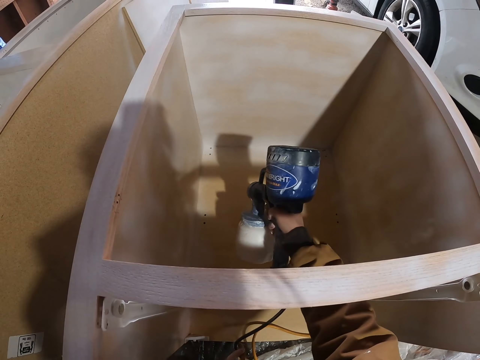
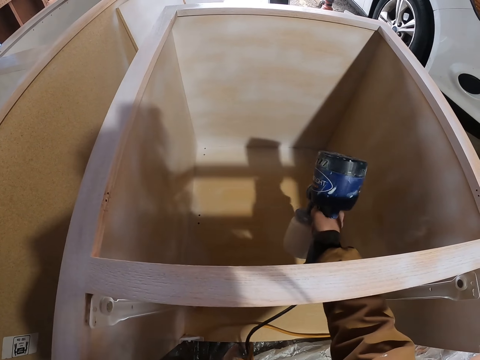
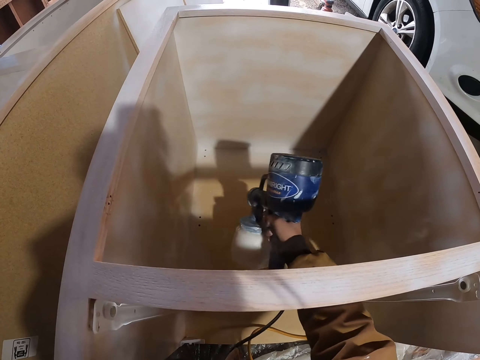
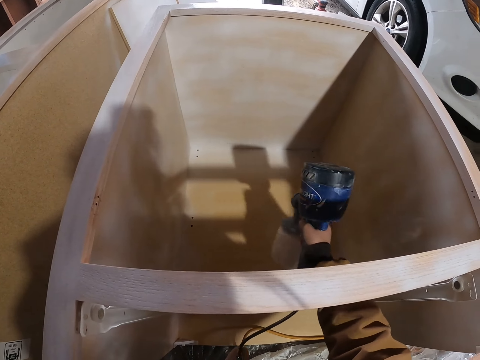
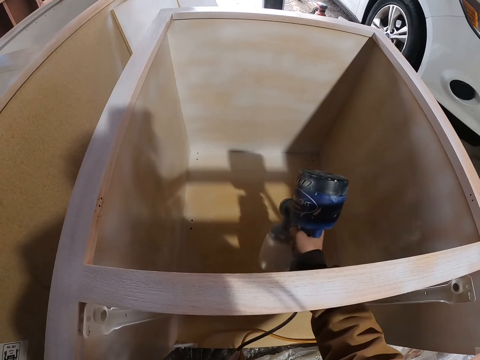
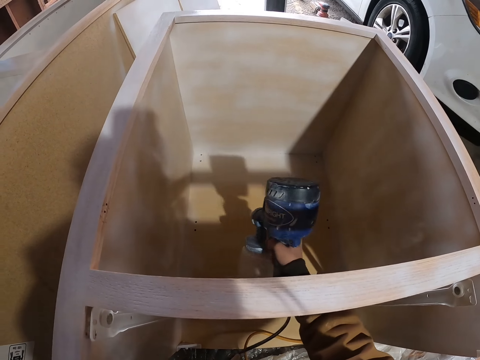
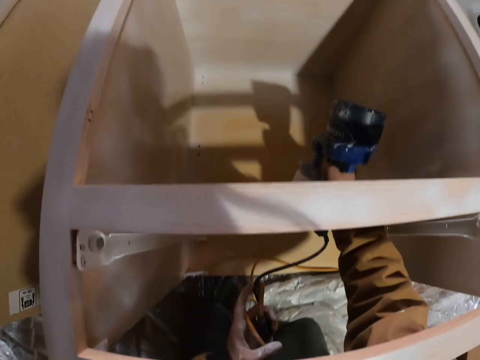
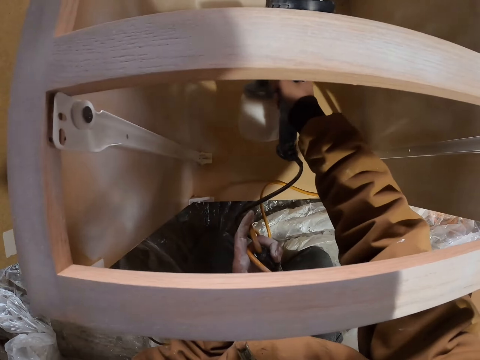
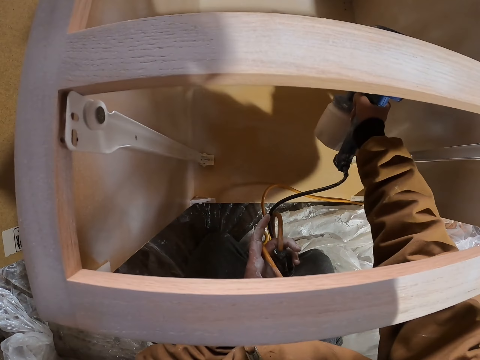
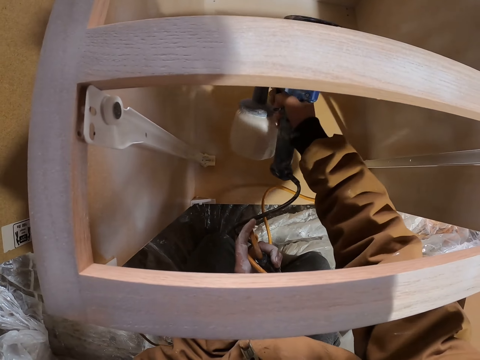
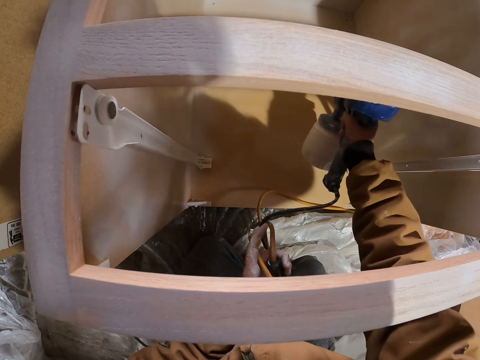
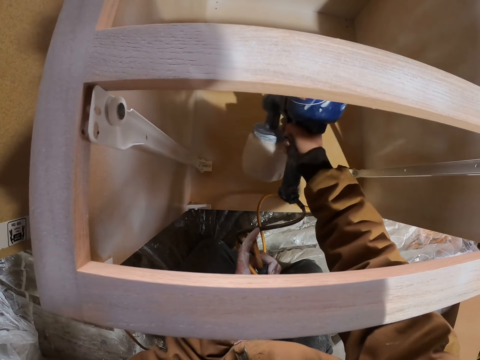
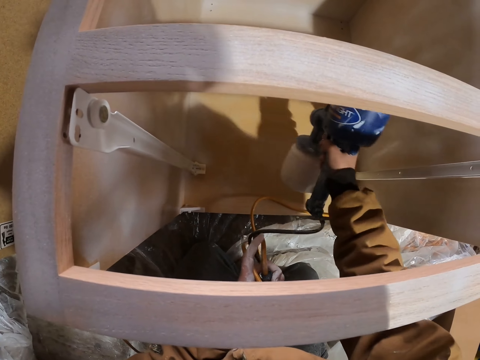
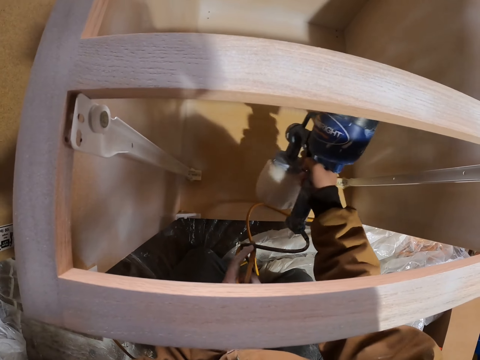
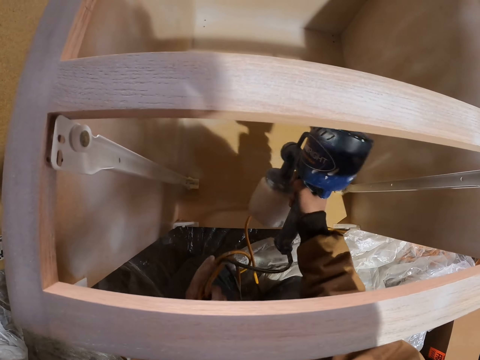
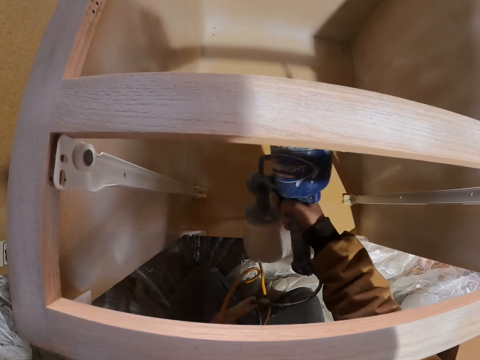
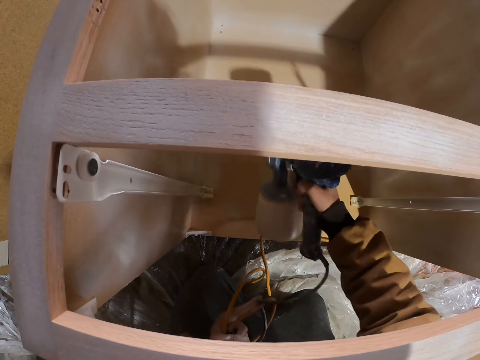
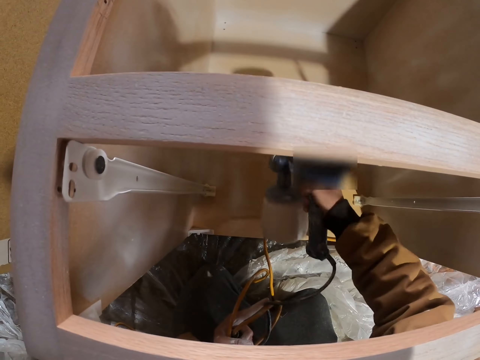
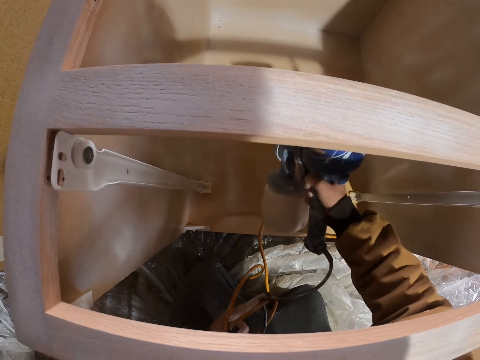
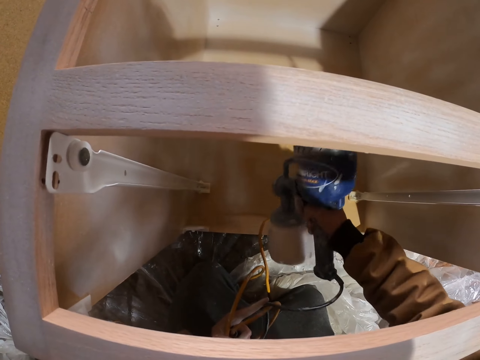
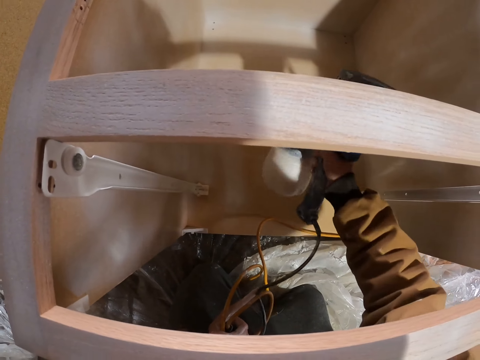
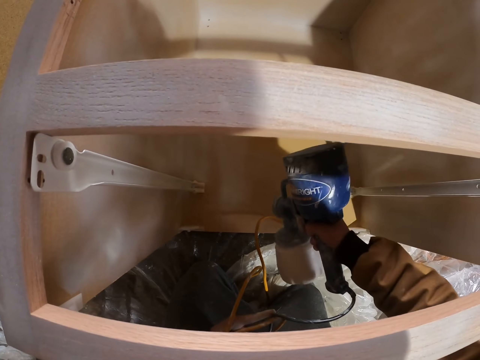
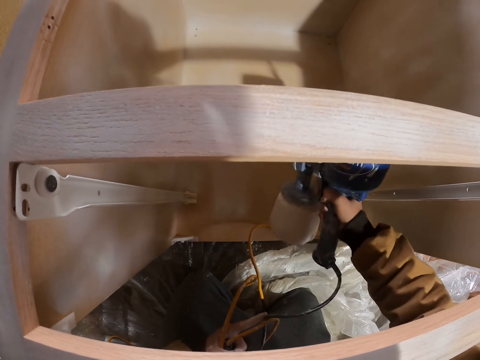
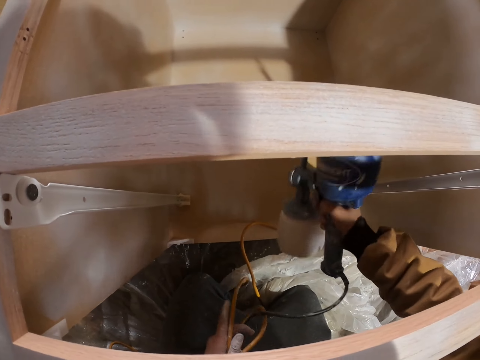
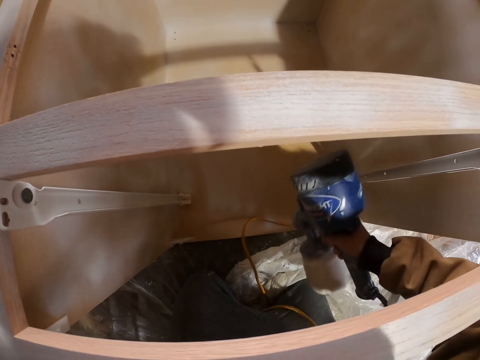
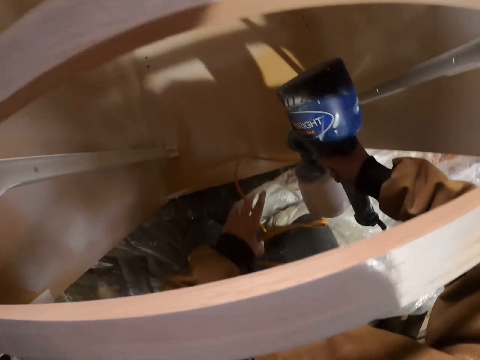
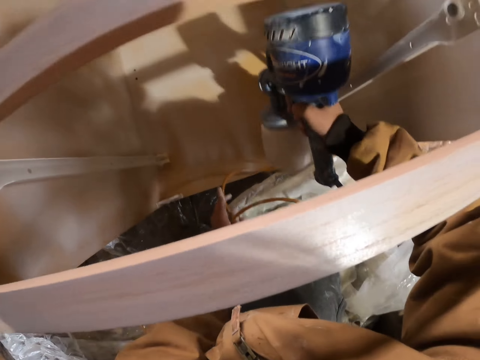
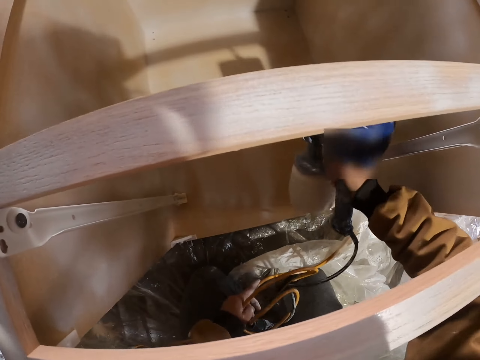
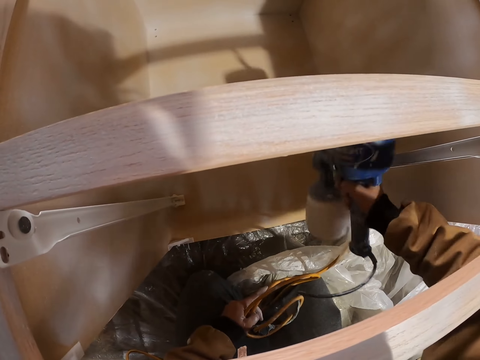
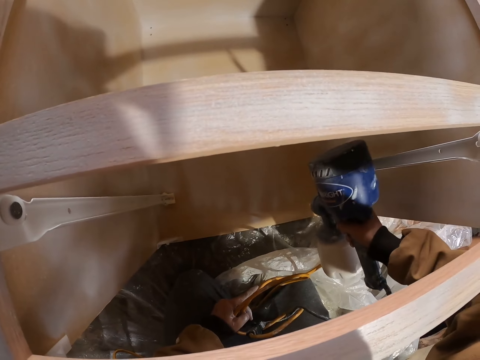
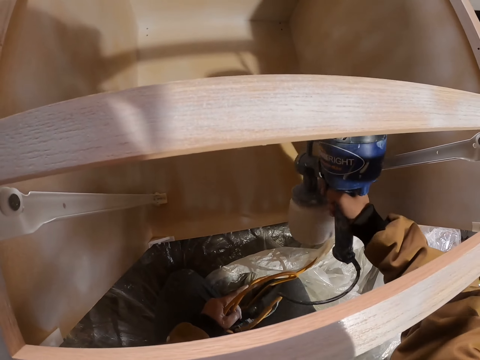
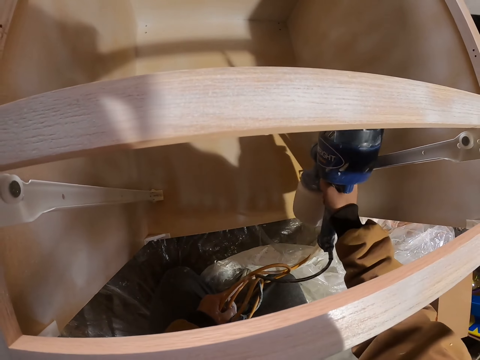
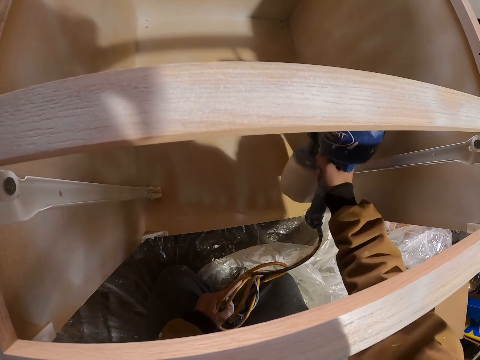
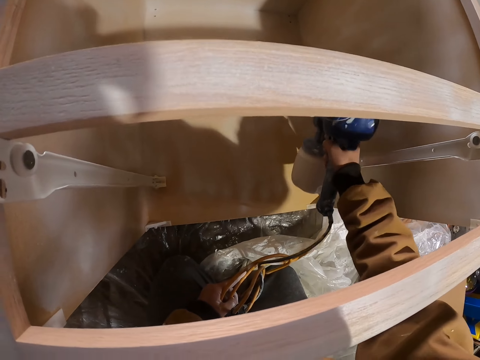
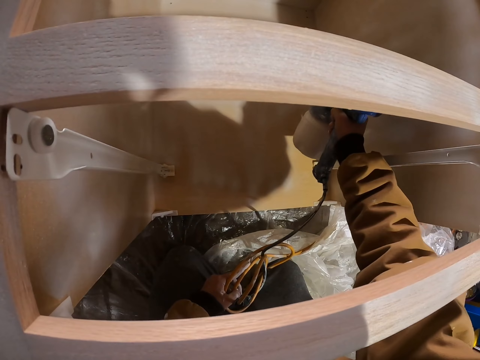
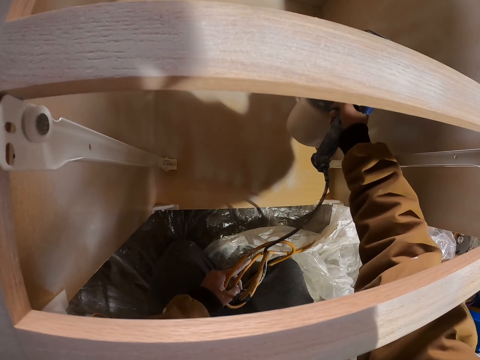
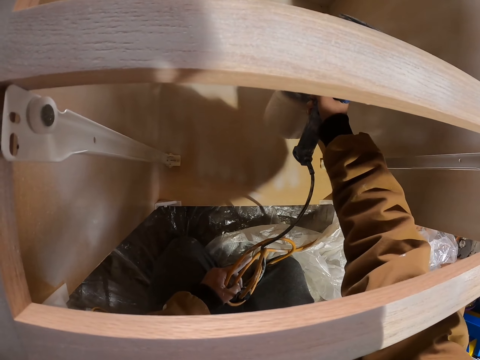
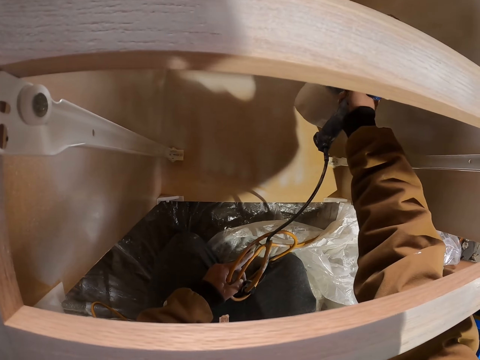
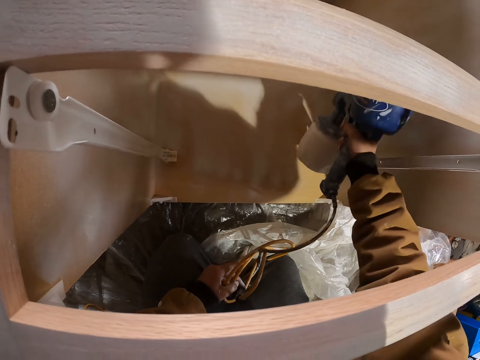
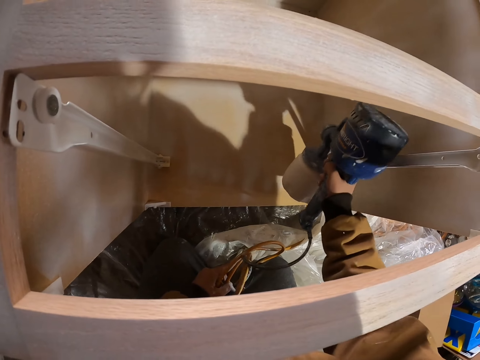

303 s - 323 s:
The camera wearer moves a cable with a hand. They spray paint on a furniture with a paint spray gun.

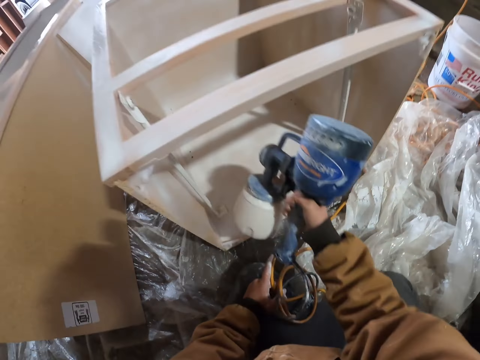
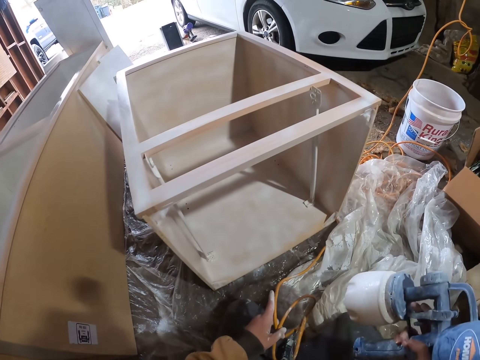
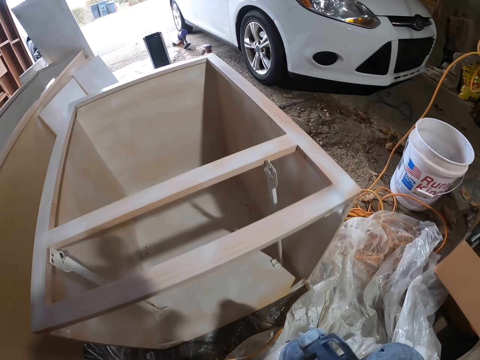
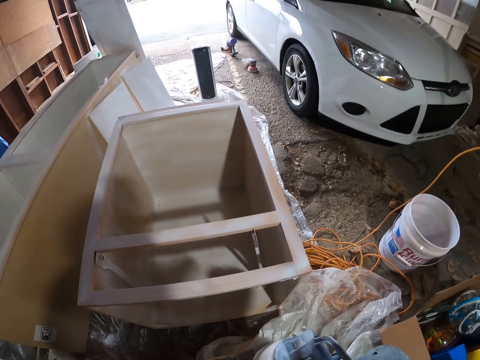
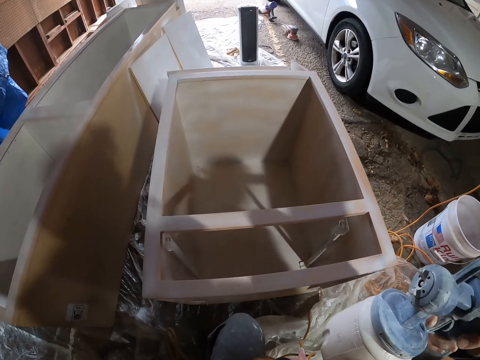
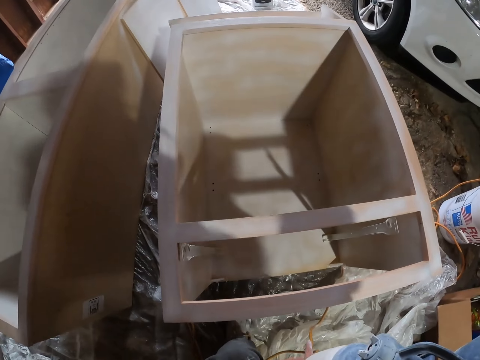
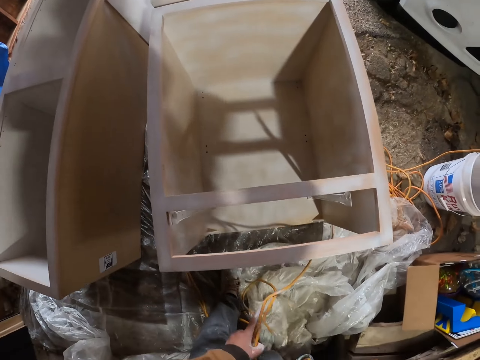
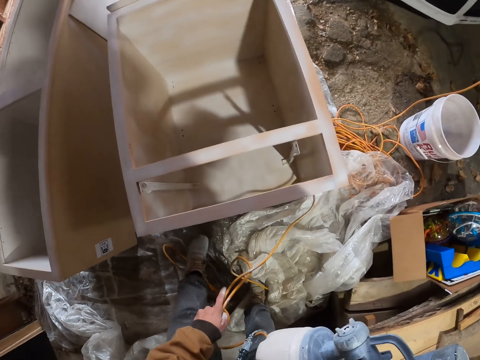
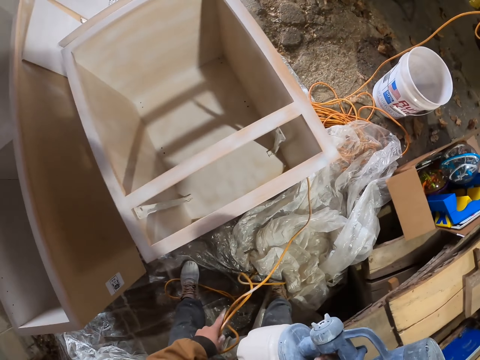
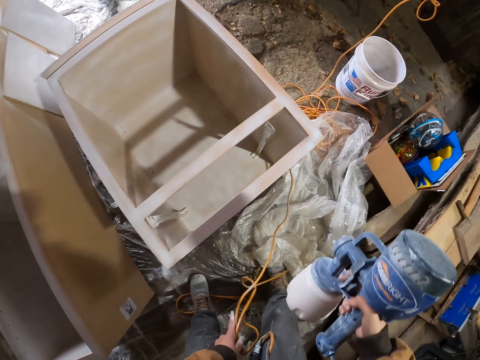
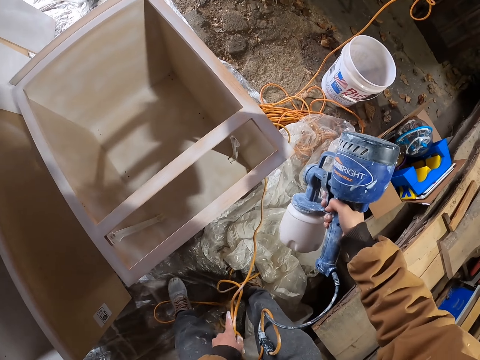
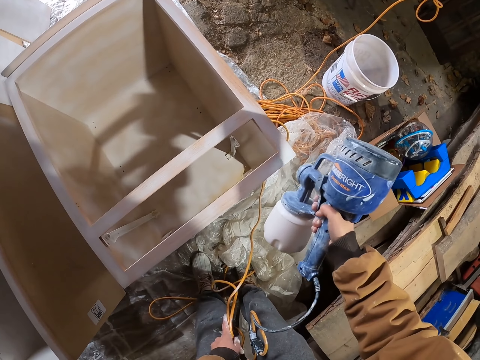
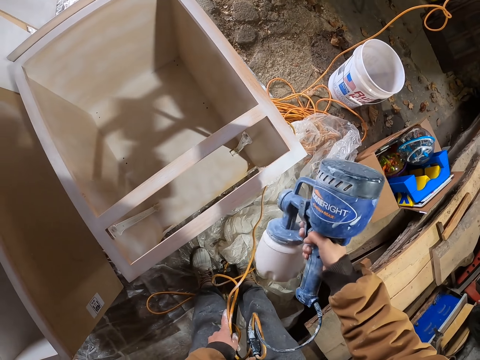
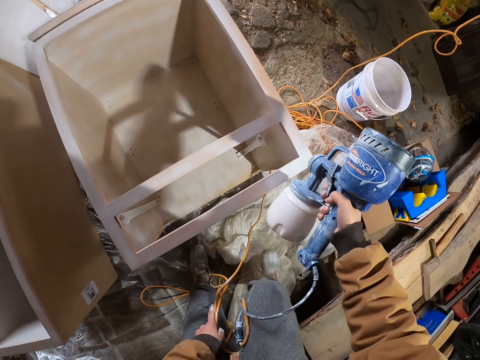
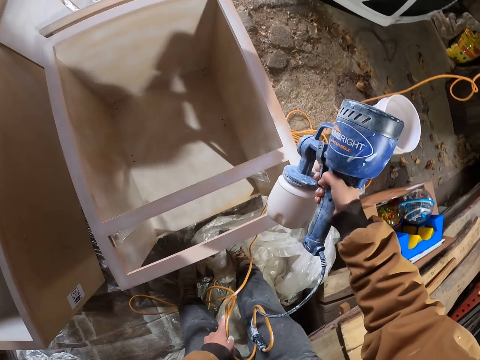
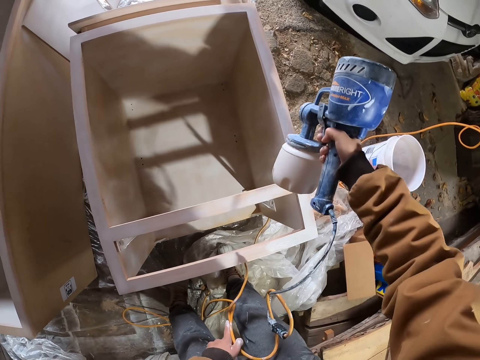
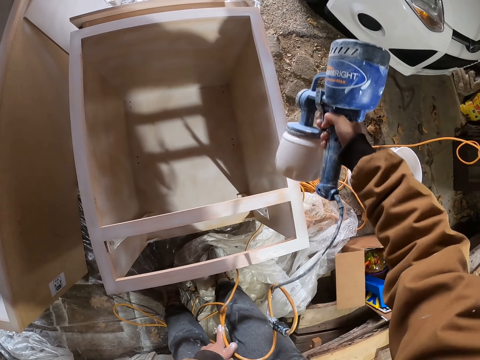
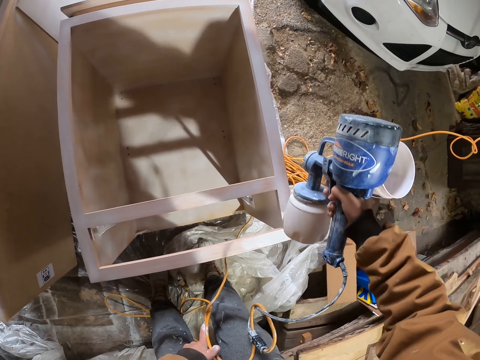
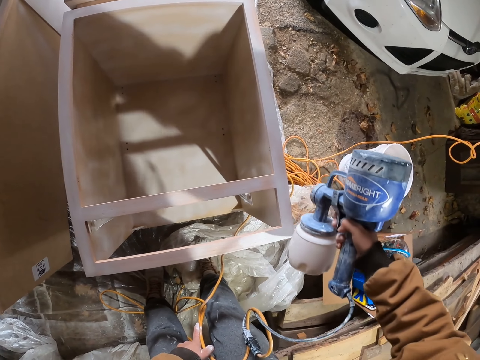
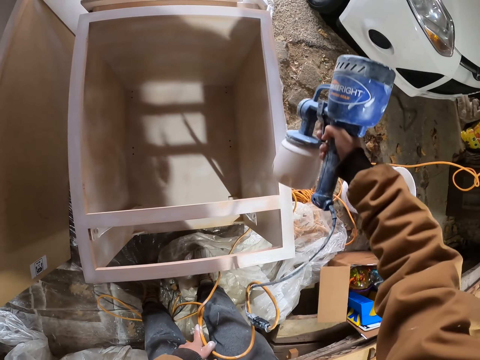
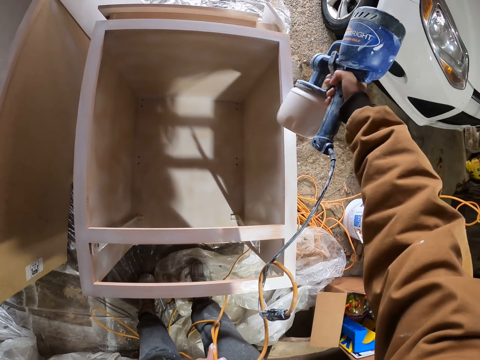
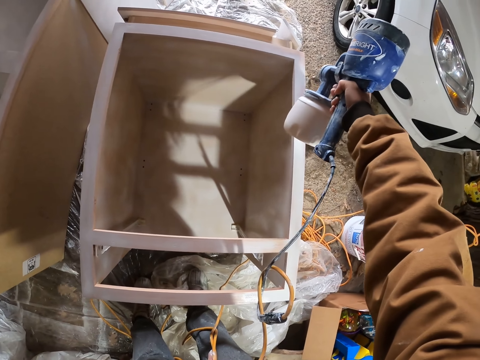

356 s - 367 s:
The camera wearer stands up. They spray paint on the upper lumbers of the wooden box with a paint spray gun.
